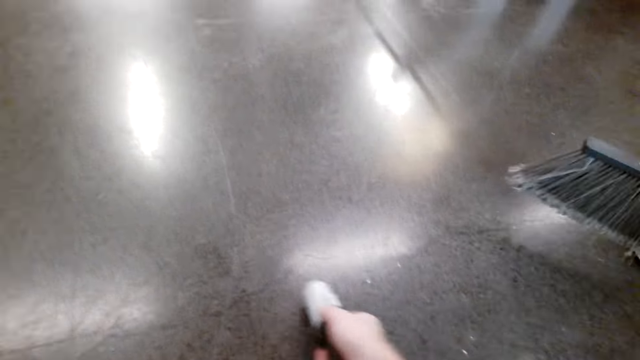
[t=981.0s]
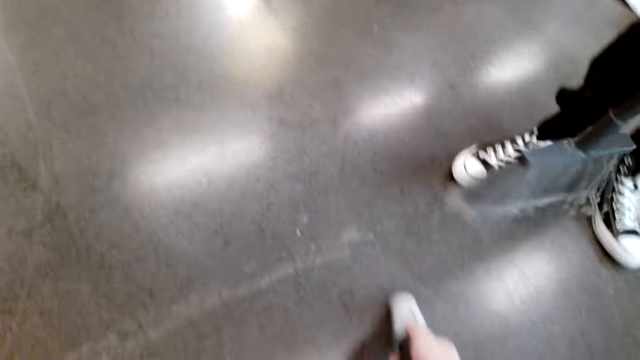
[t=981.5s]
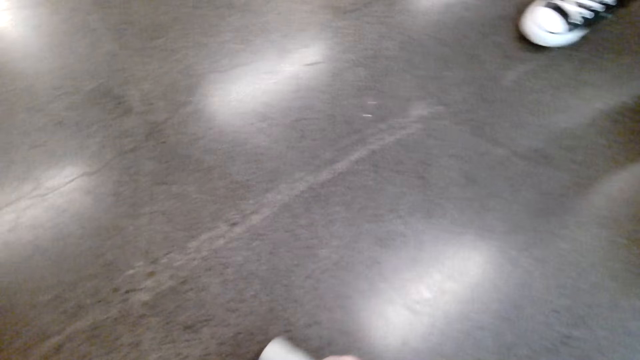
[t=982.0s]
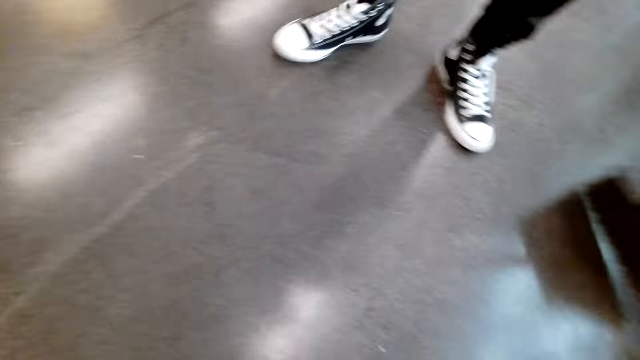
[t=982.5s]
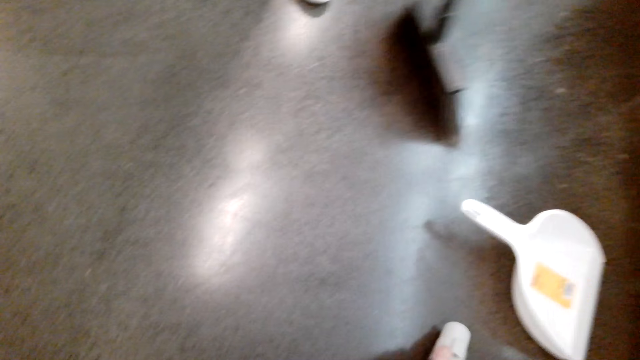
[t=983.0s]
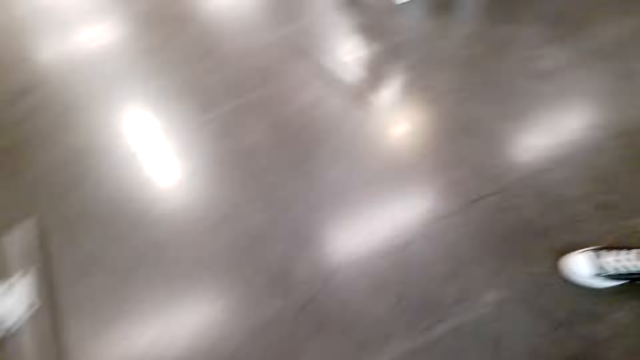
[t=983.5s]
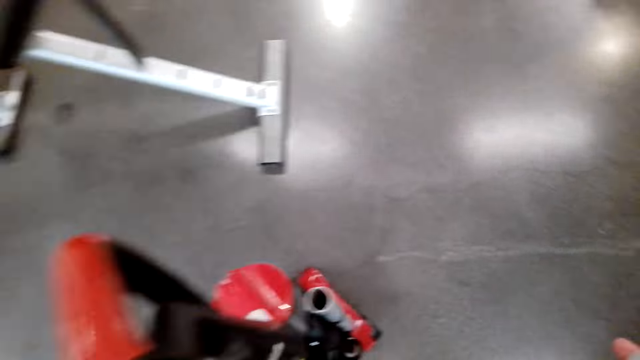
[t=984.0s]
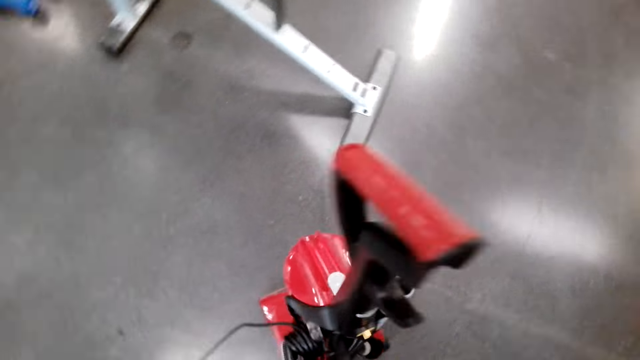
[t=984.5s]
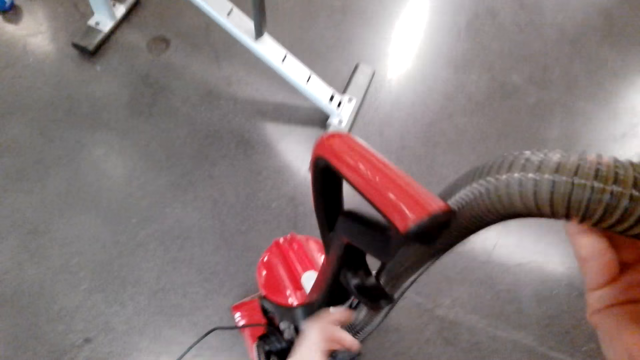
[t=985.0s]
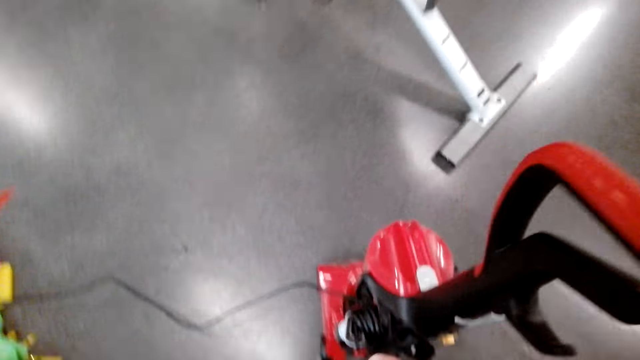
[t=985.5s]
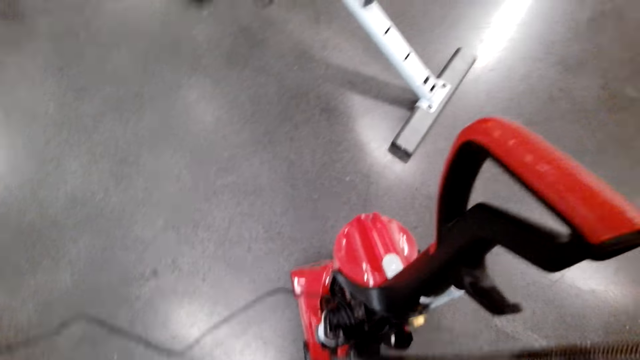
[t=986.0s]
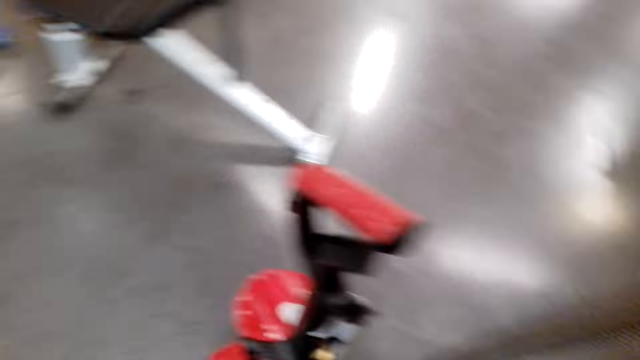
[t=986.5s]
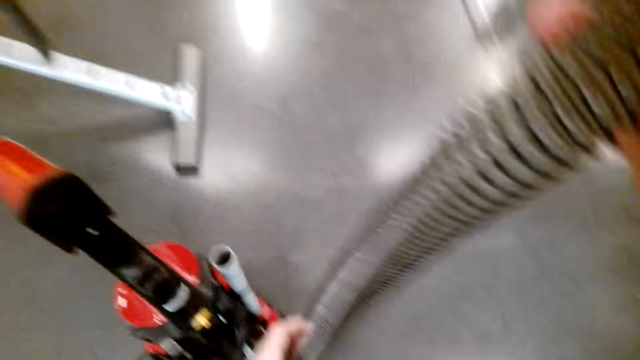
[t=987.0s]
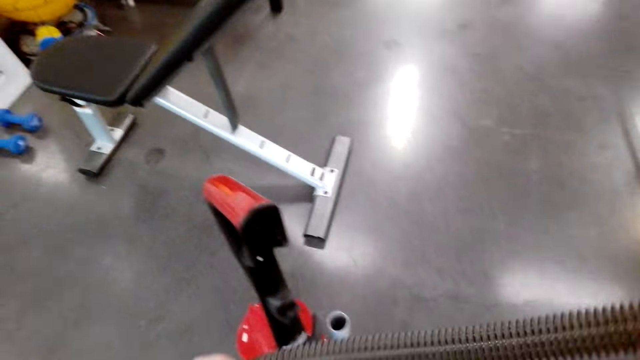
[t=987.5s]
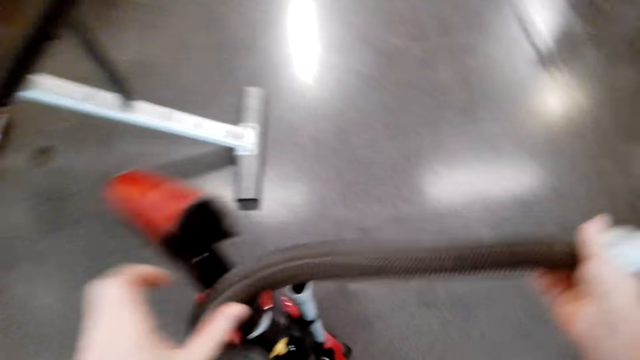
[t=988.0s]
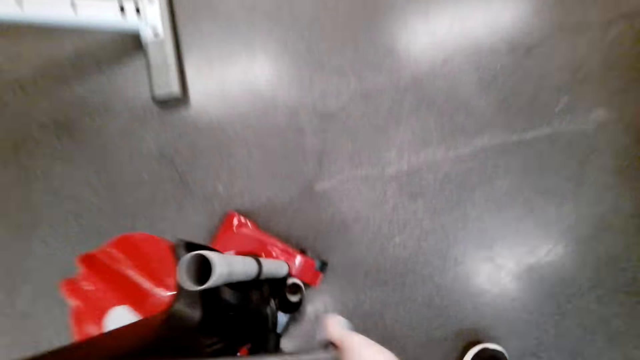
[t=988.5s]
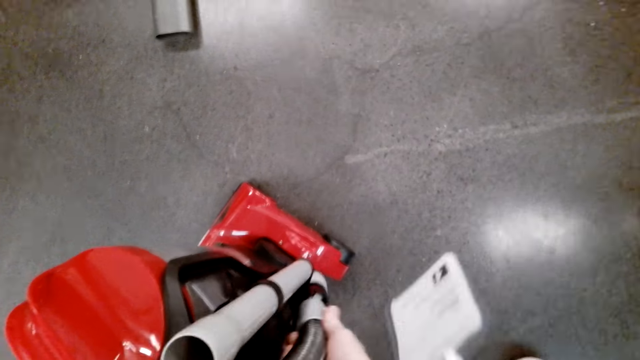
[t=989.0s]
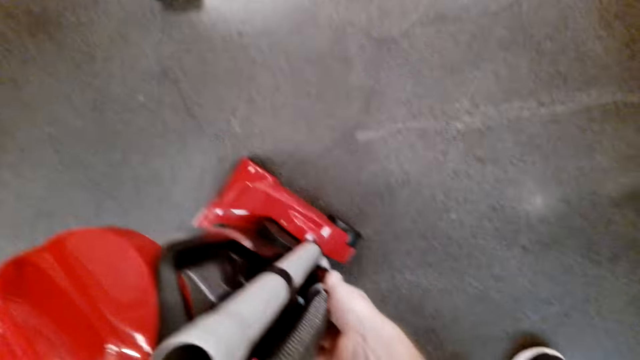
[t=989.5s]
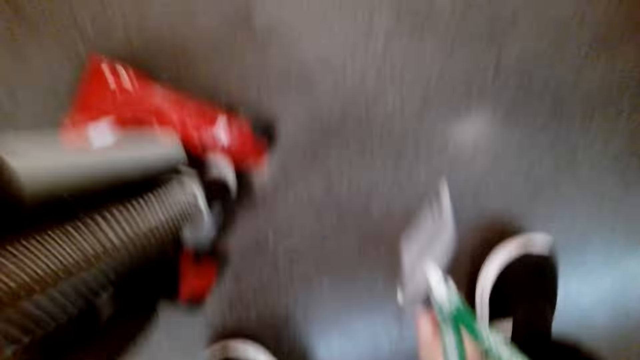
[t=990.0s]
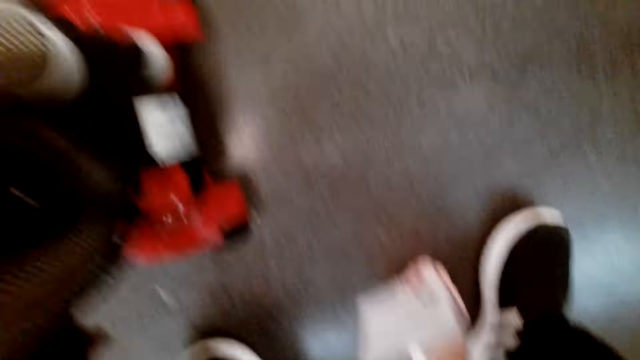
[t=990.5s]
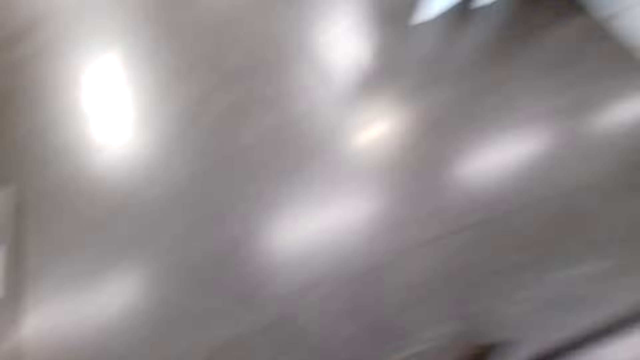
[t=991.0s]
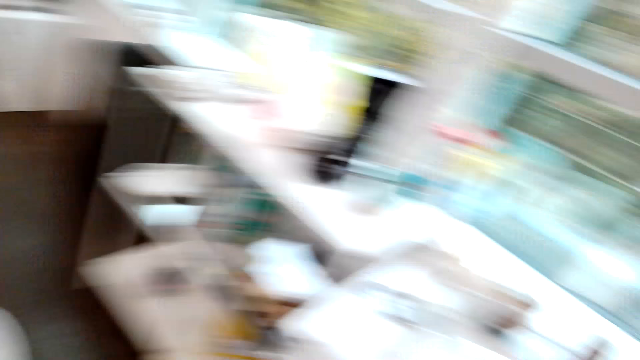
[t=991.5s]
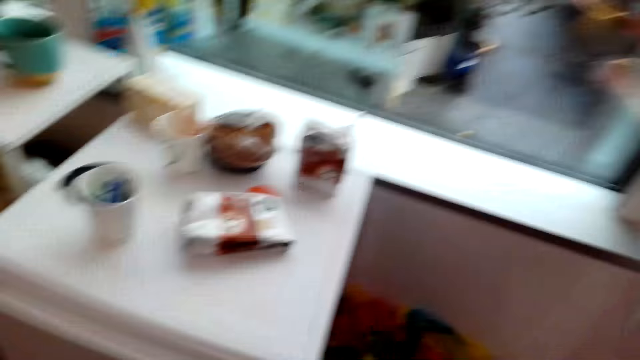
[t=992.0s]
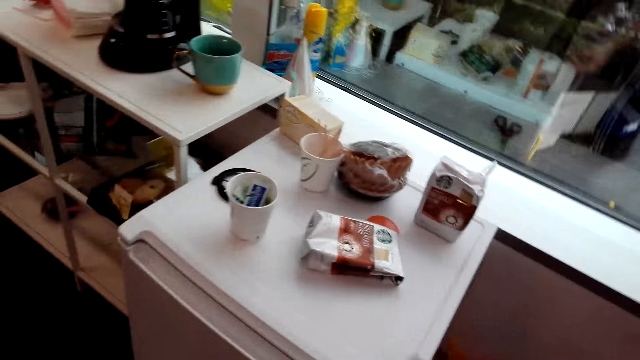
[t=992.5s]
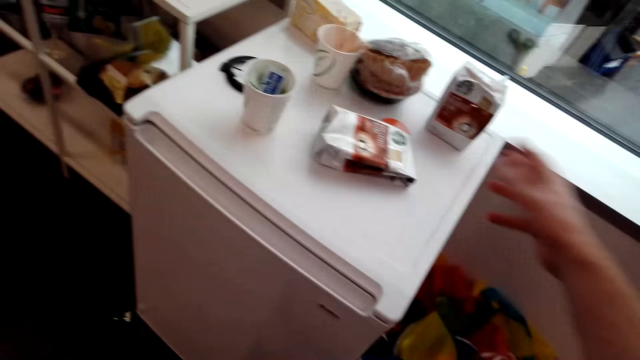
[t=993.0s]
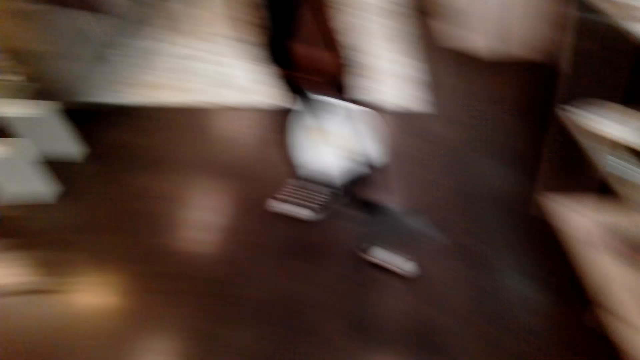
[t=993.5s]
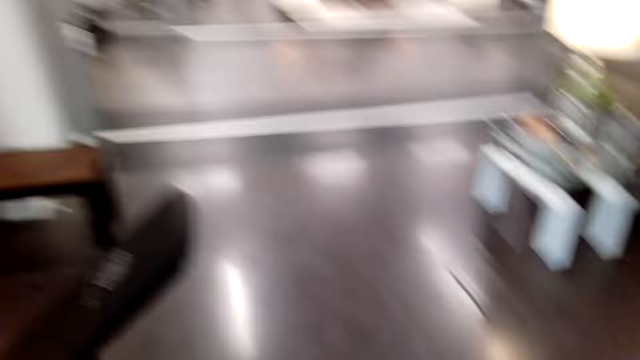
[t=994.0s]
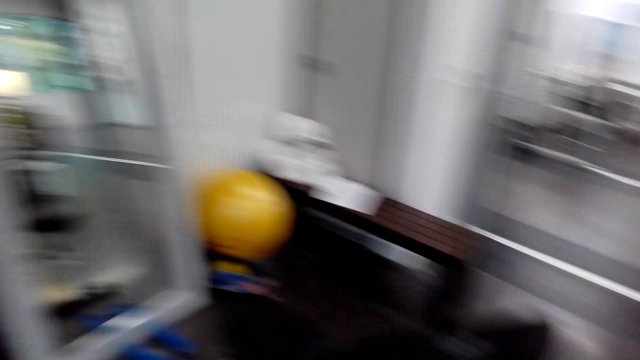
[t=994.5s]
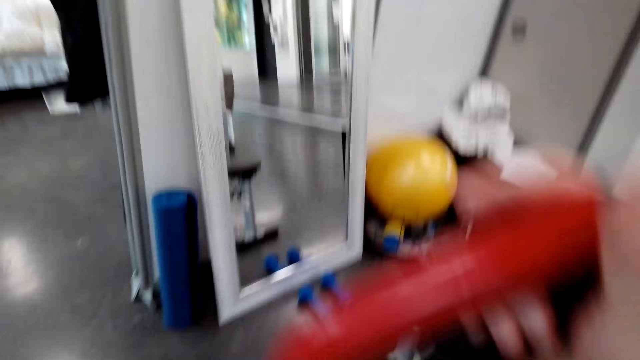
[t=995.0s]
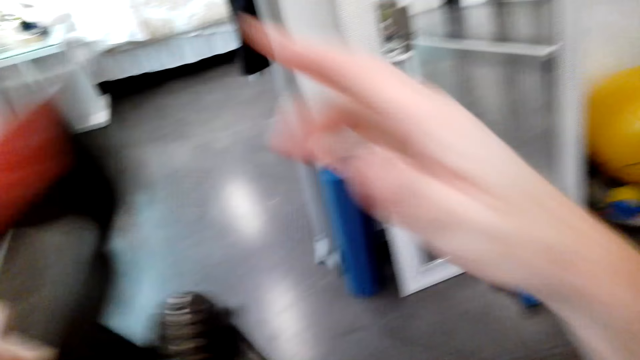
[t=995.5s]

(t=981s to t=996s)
The camera wearer turns off the vacuum cleaner and returns it. They move the vacuum cleaner.

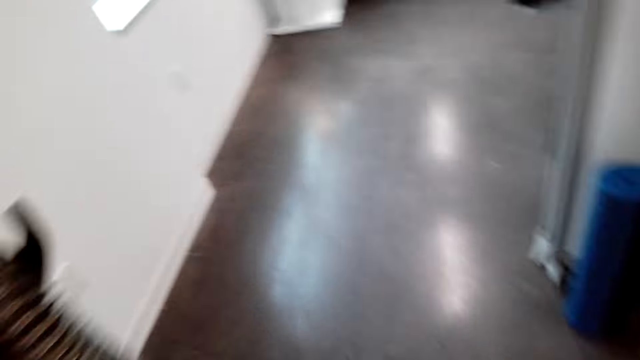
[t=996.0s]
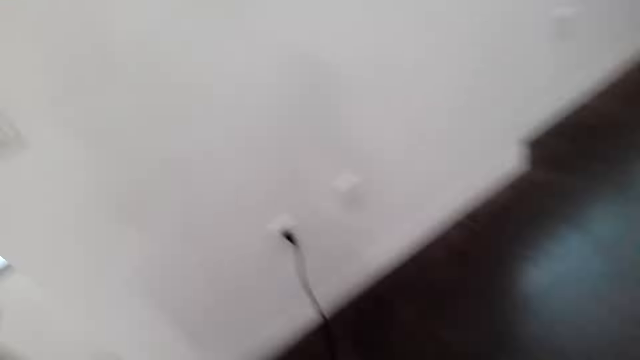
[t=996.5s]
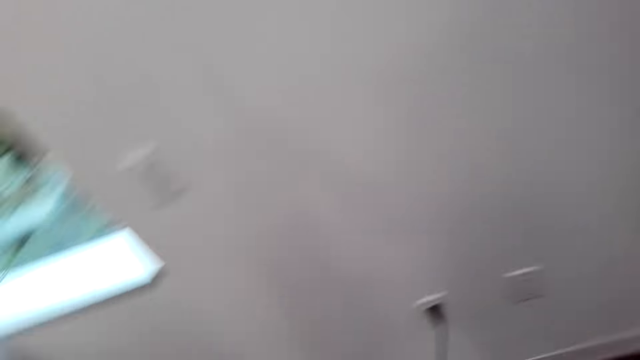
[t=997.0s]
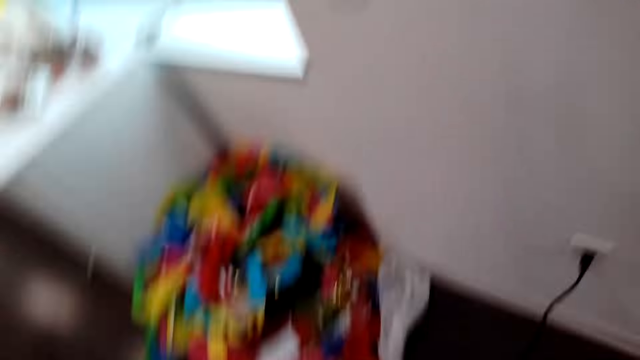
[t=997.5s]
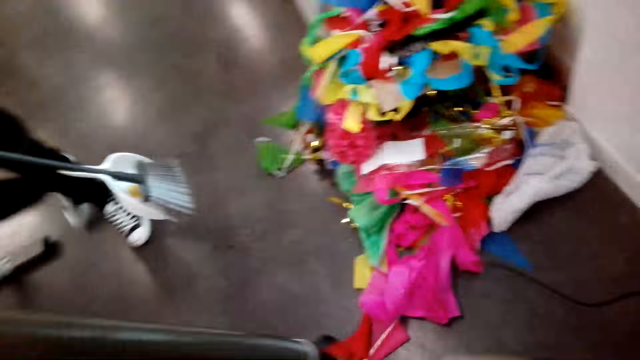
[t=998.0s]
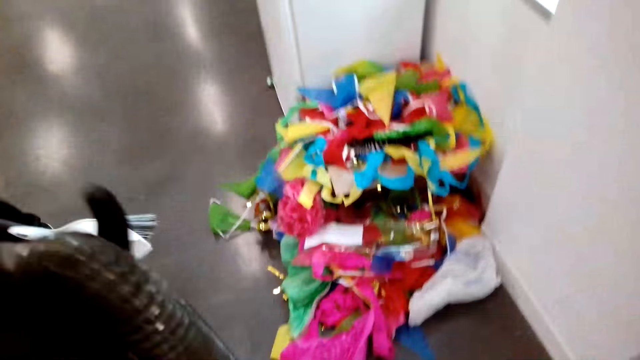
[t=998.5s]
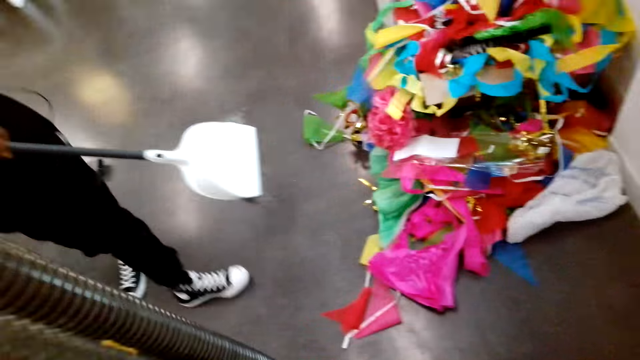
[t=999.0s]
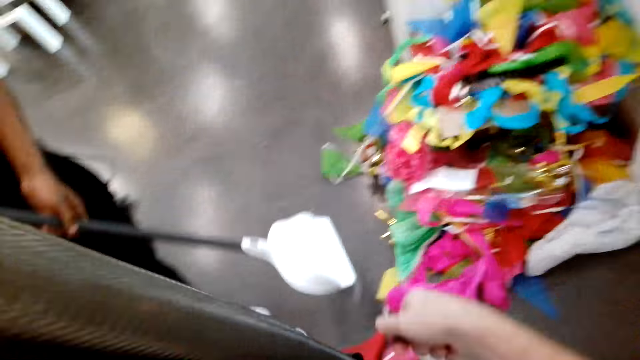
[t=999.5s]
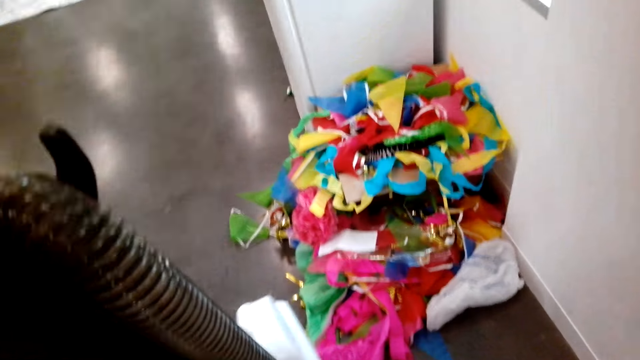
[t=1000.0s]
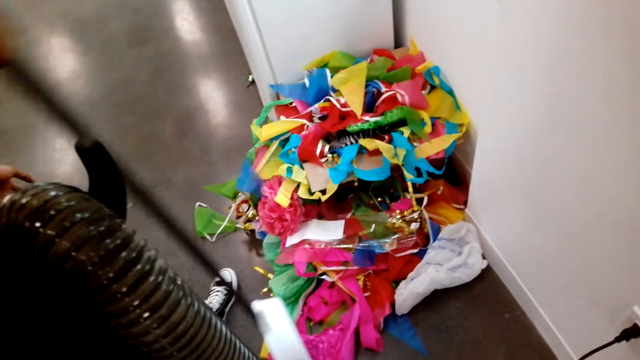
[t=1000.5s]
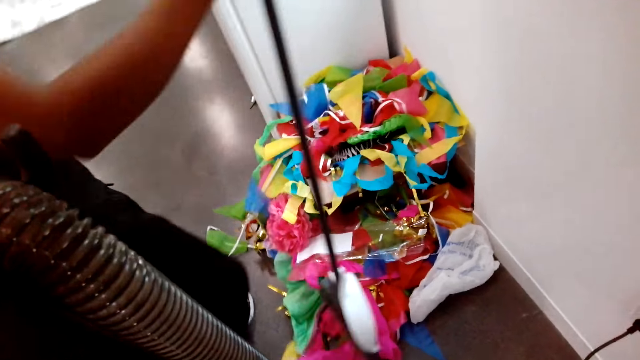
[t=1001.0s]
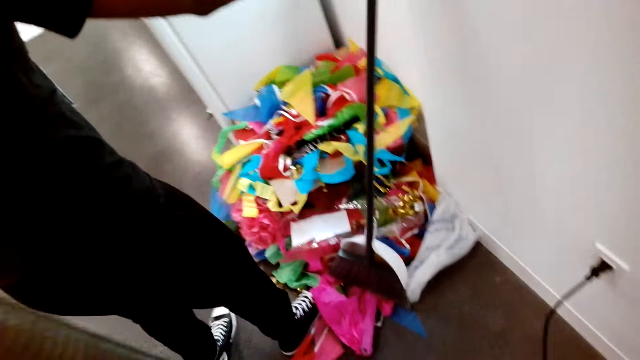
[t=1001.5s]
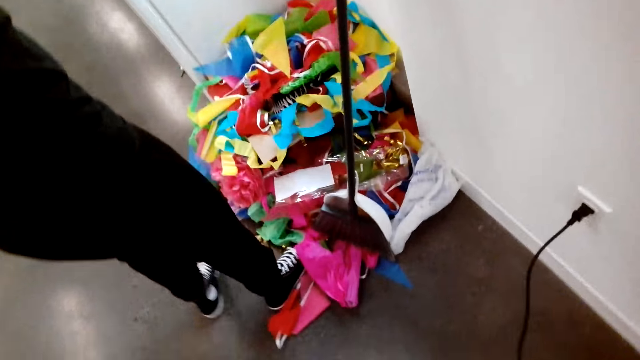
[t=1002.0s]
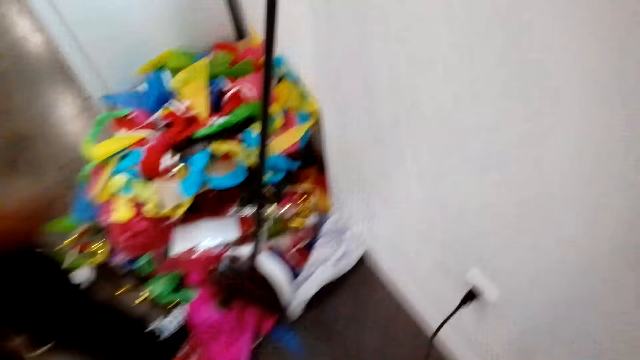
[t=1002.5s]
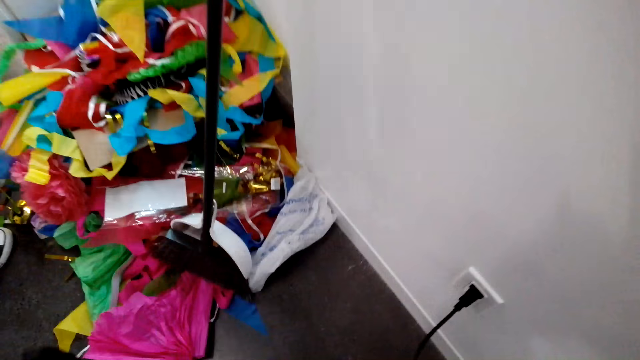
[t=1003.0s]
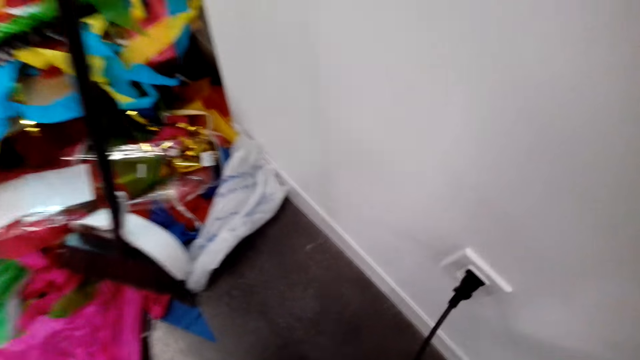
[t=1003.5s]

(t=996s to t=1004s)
A man moves around. The camera wearer removes the vacuum cleaner from the socket. The man puts down the broom set.
